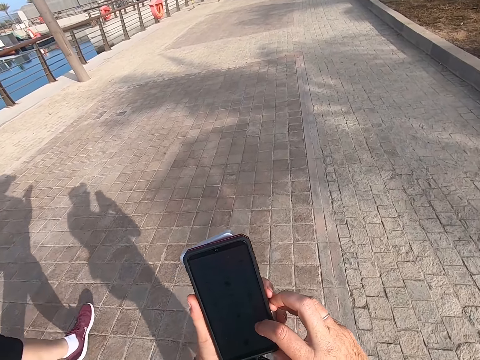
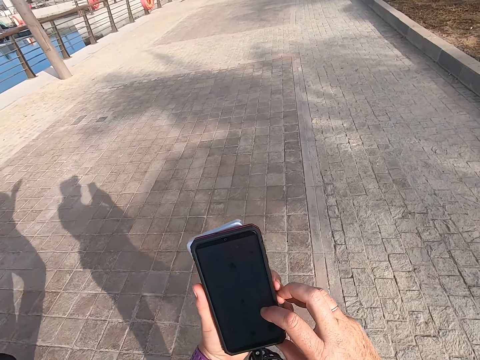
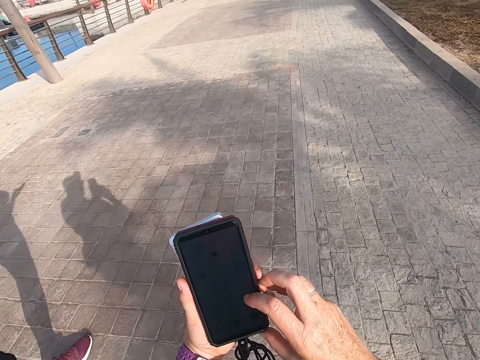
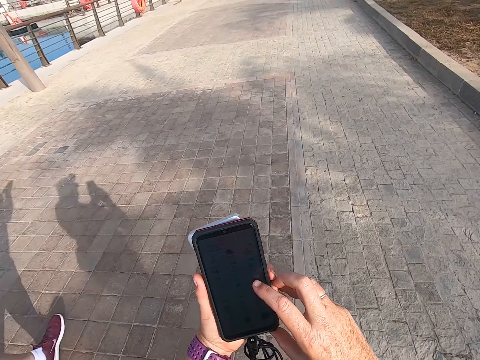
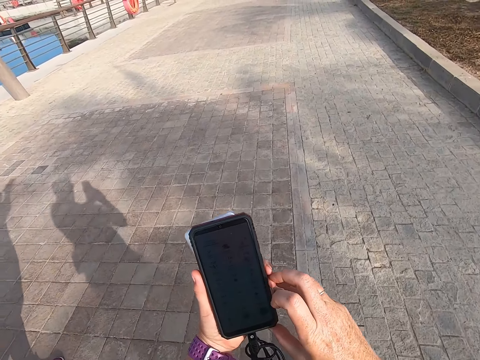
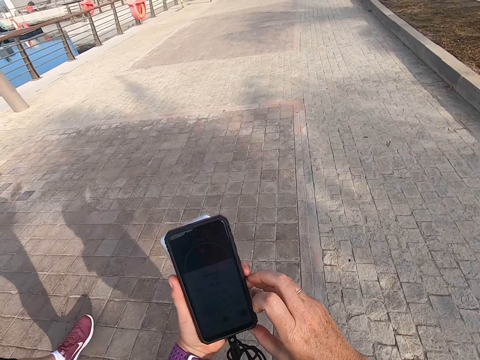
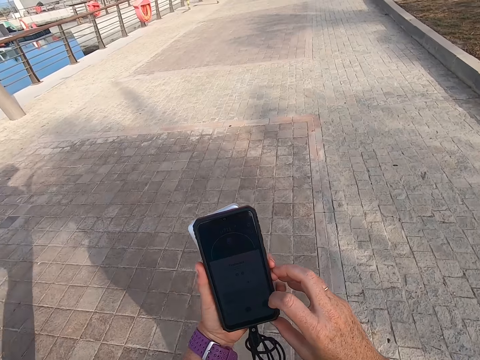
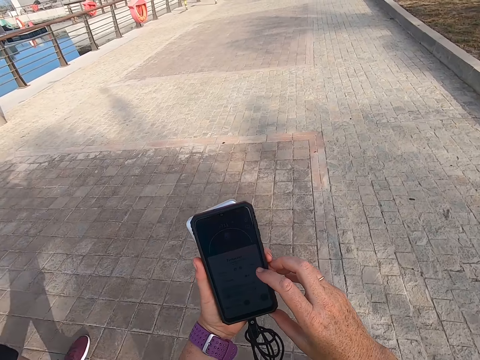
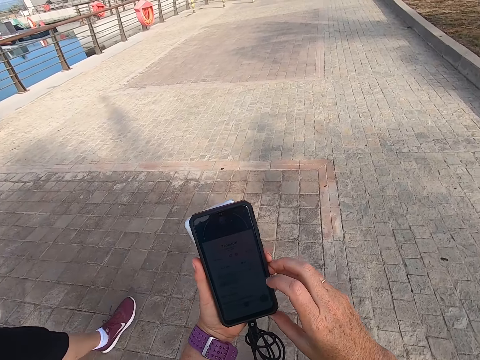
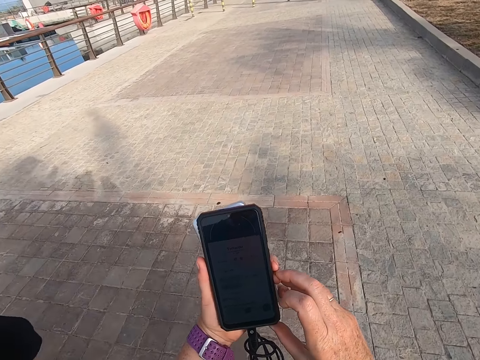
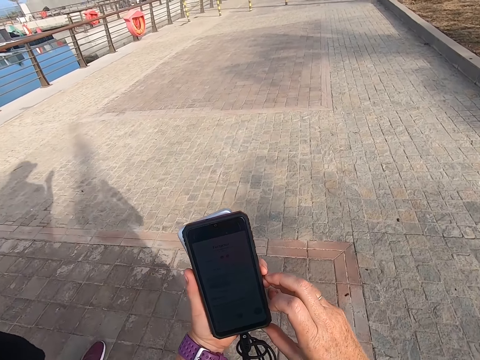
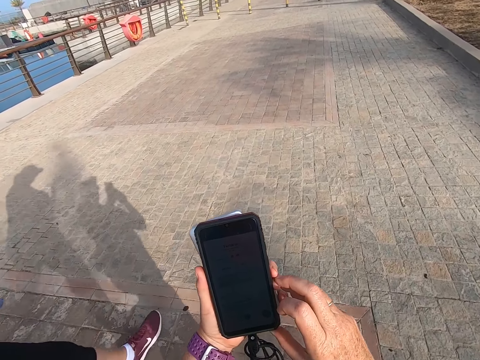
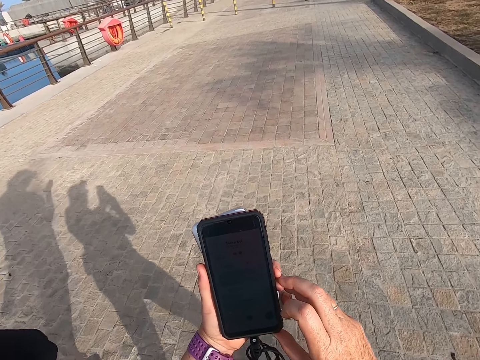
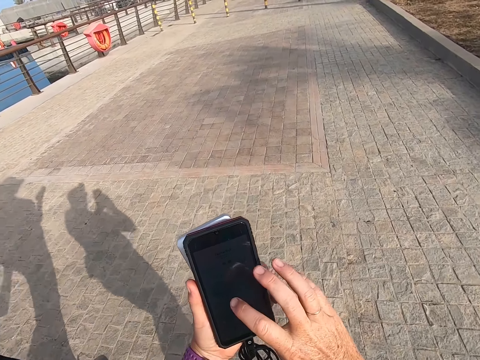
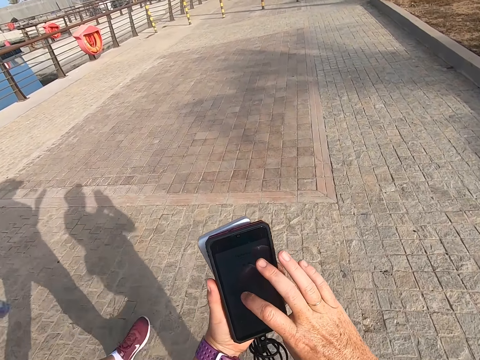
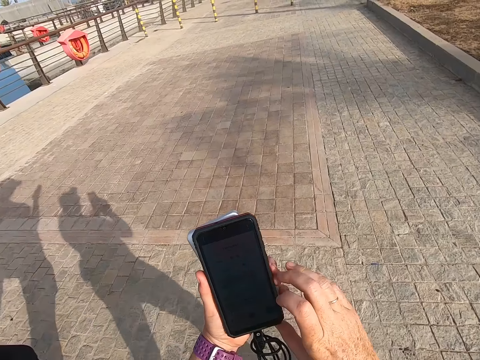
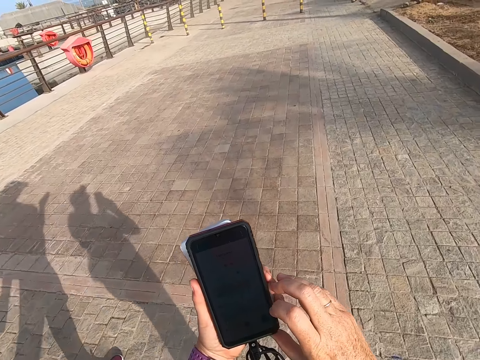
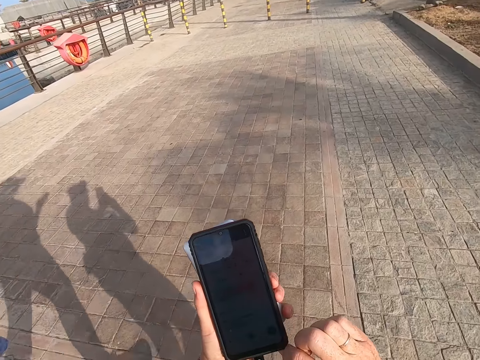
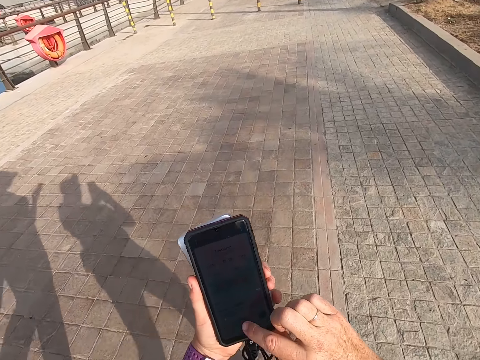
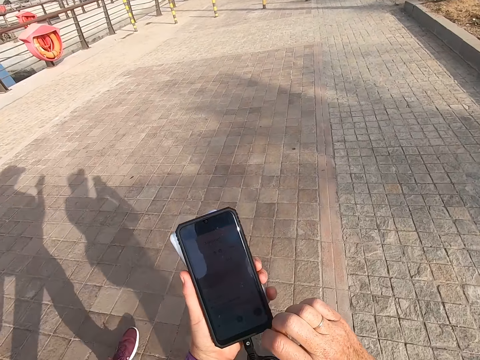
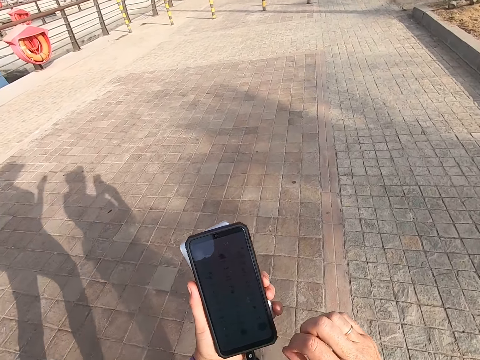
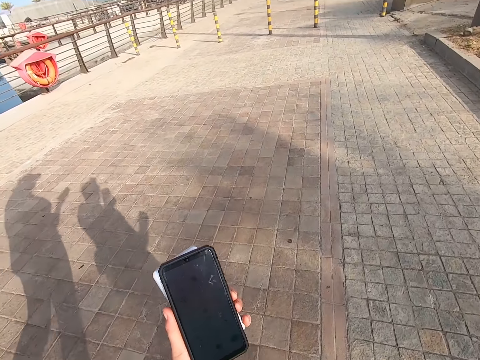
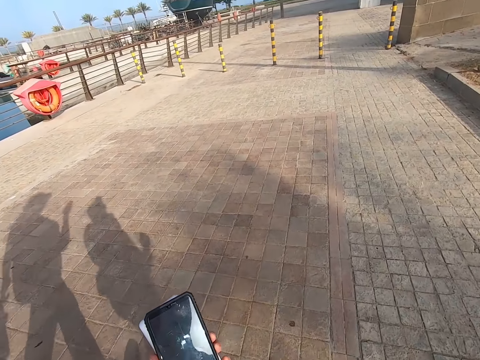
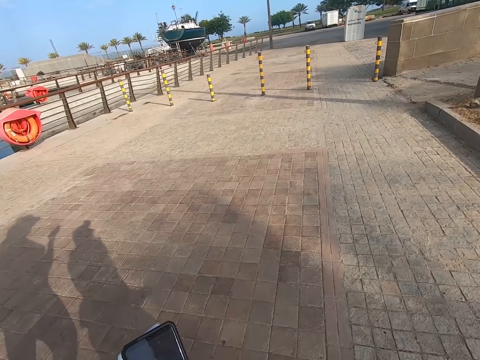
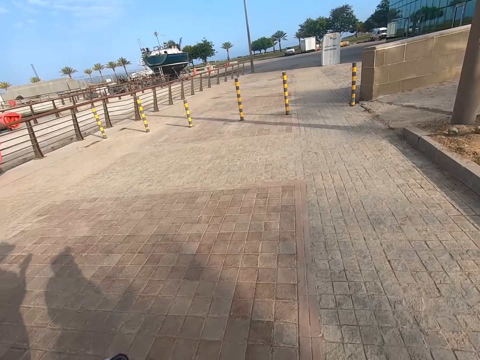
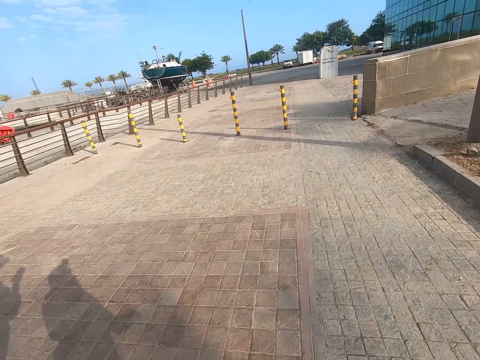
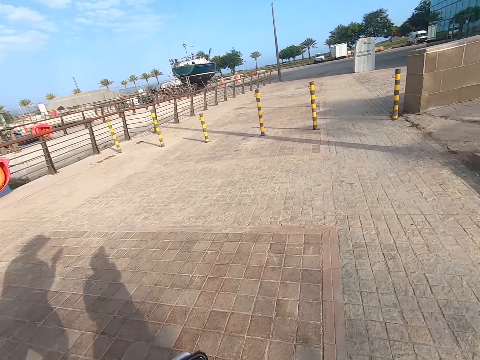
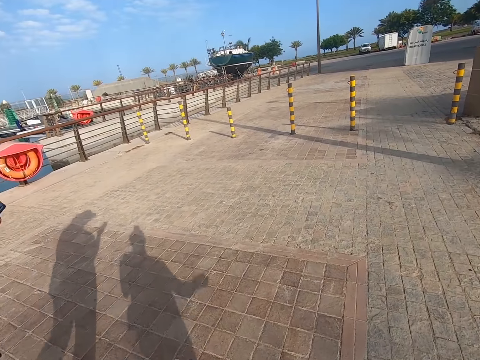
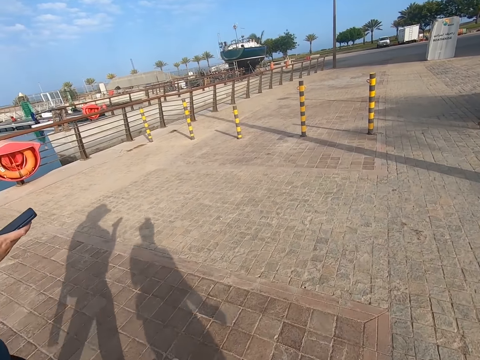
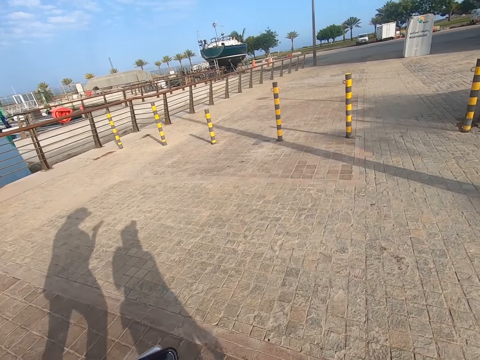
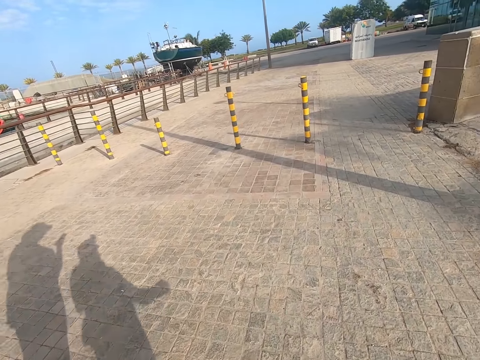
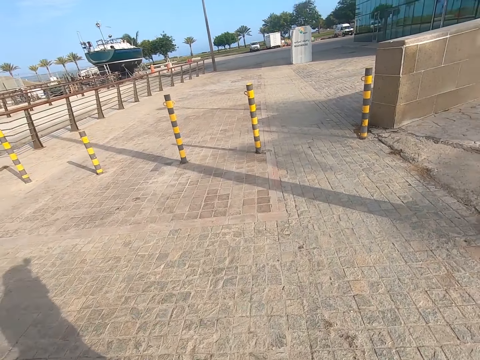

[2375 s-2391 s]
A man walks on the road. The camera wearer walks on the road and scrolls the phone. They walk on the road and scroll the phone. They walk on the road.

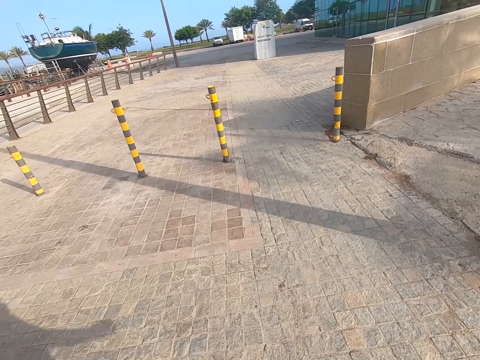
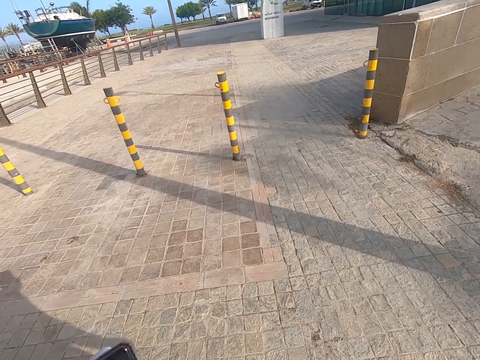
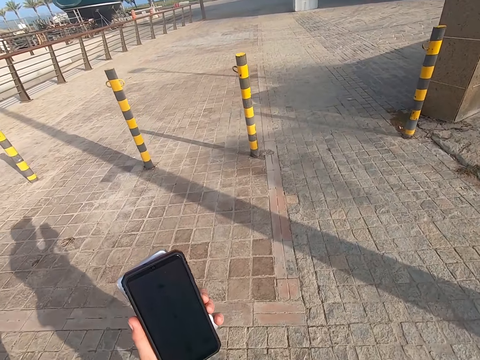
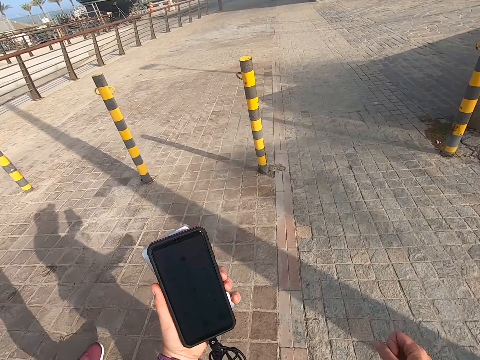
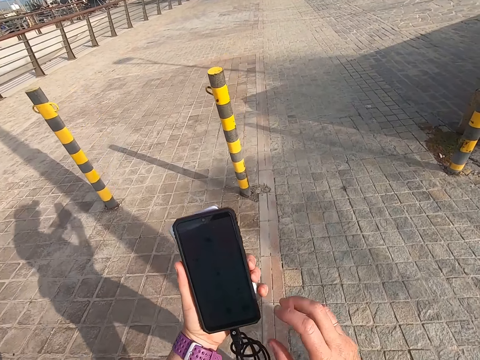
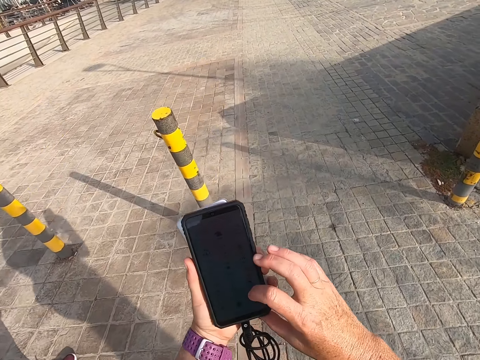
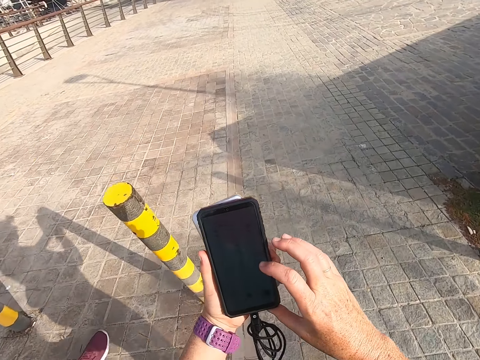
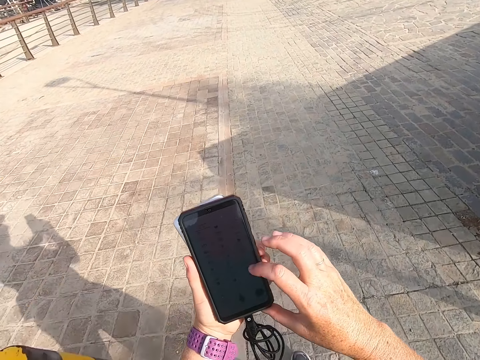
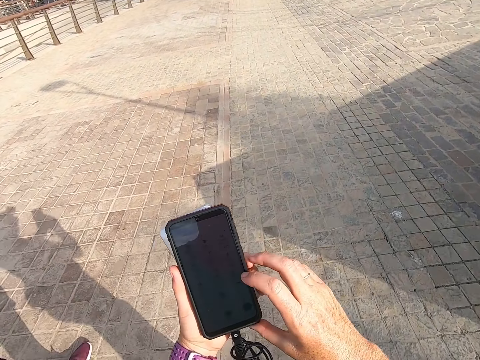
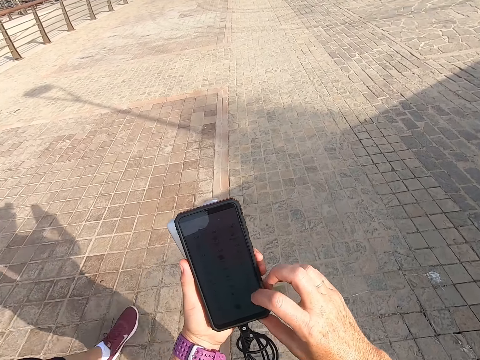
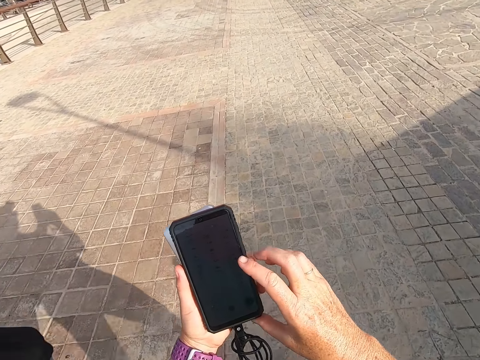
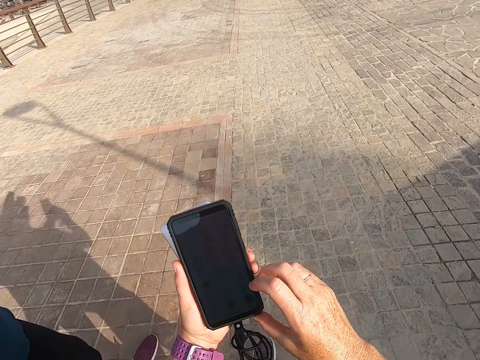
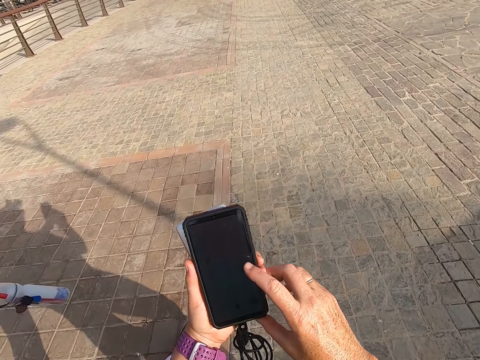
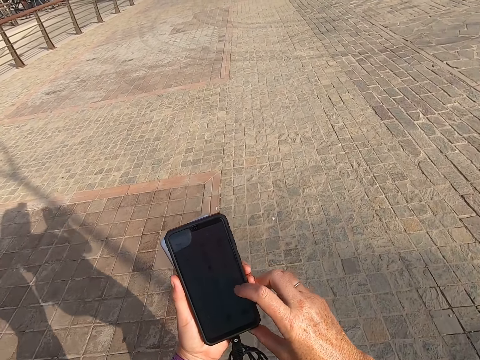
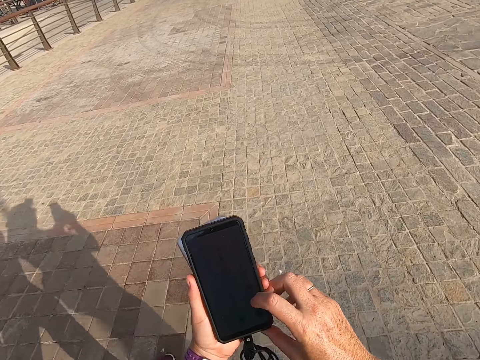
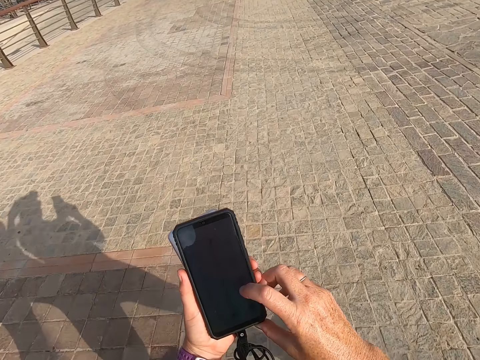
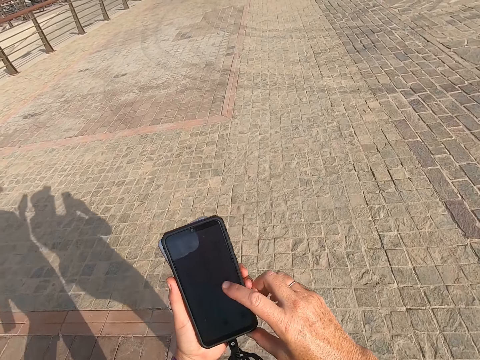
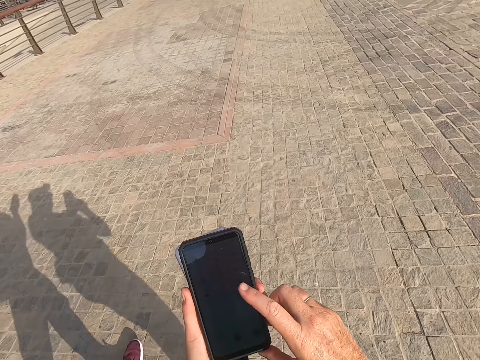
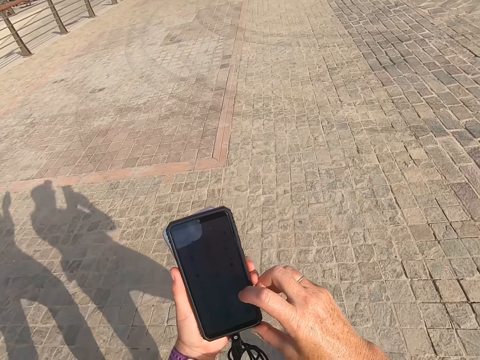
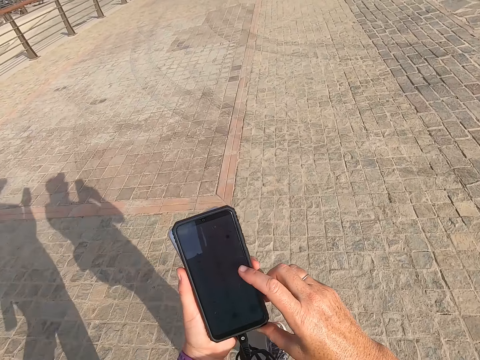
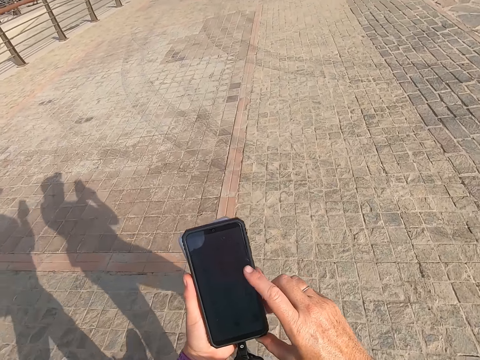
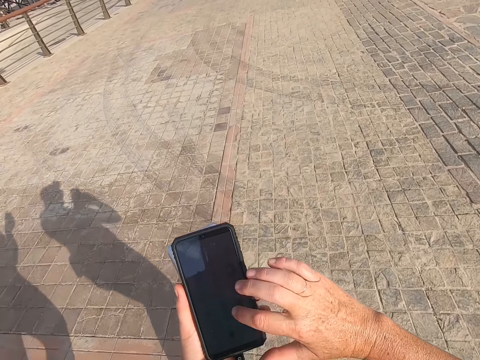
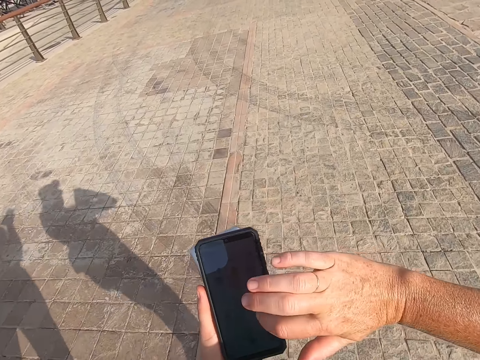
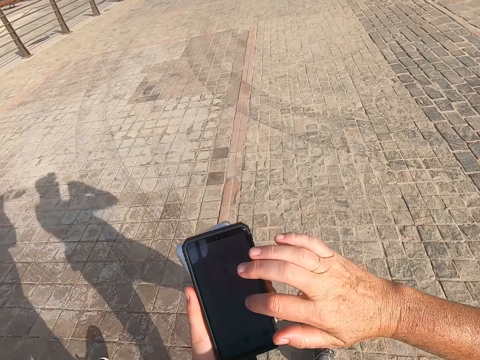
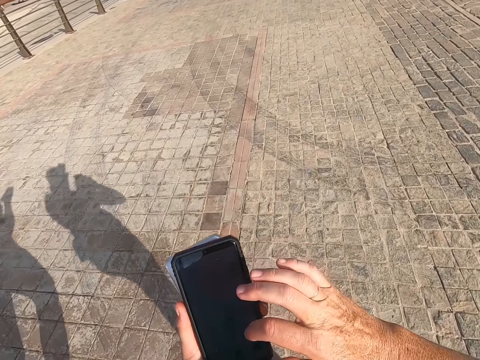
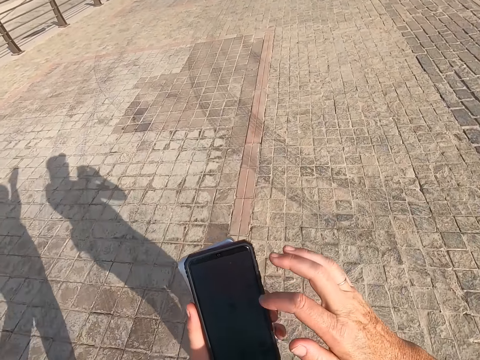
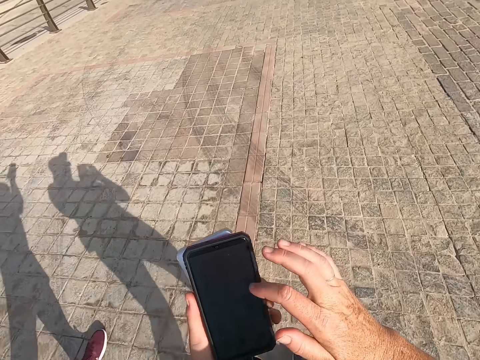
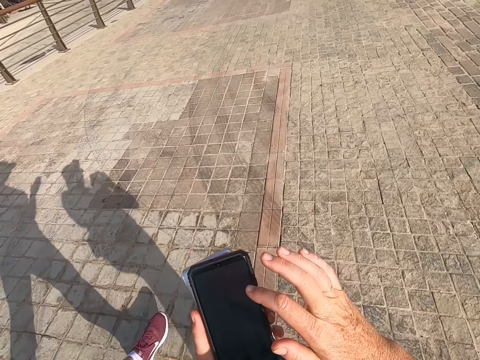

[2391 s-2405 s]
The camera wearer looks at the phone. They scroll the phone. They hold the phone. They walk with a man. They hold the phone.
